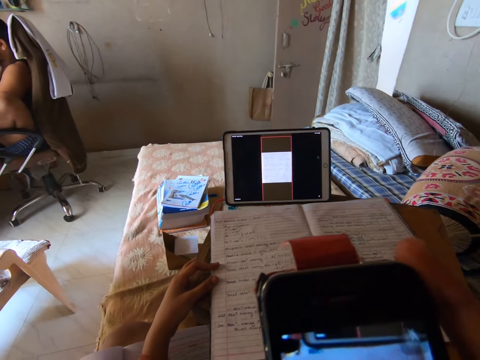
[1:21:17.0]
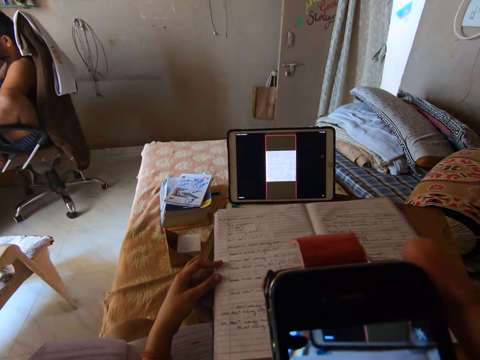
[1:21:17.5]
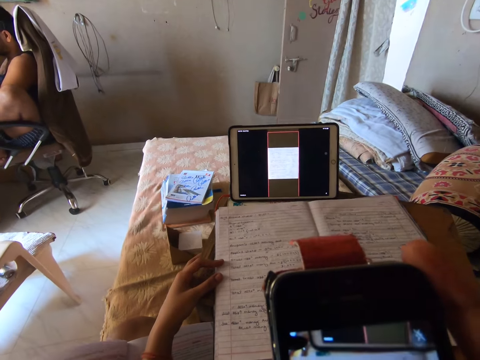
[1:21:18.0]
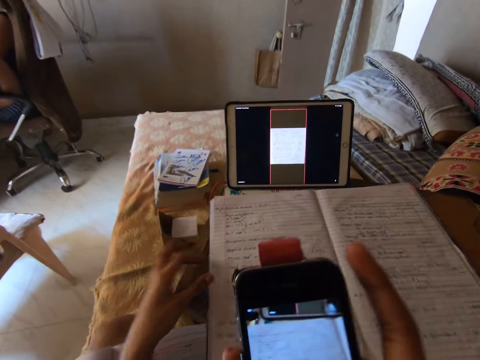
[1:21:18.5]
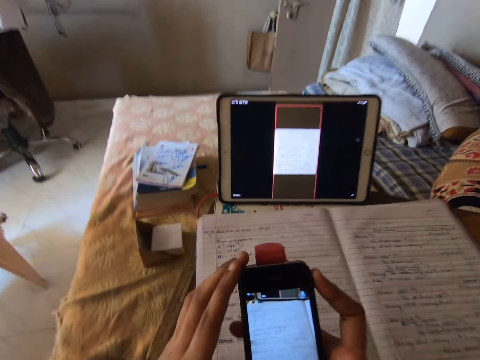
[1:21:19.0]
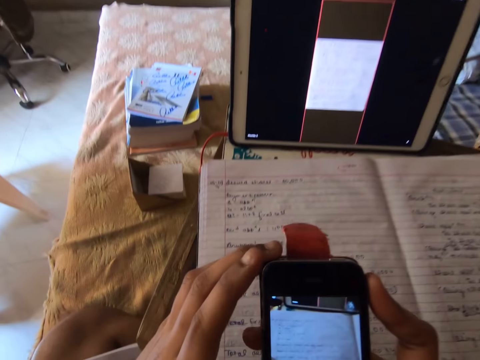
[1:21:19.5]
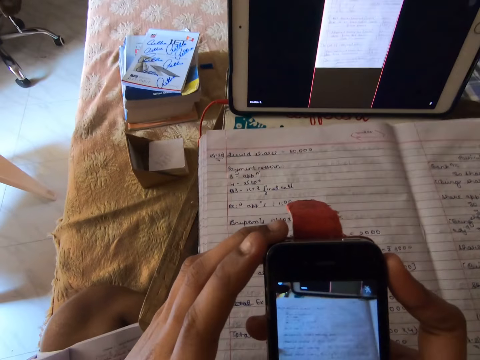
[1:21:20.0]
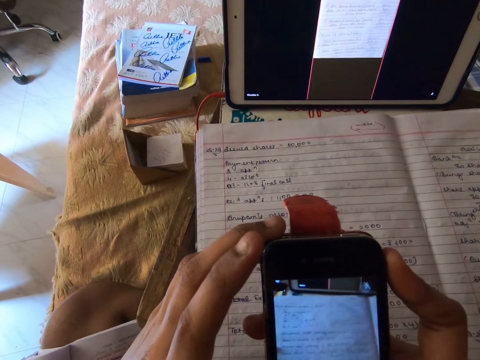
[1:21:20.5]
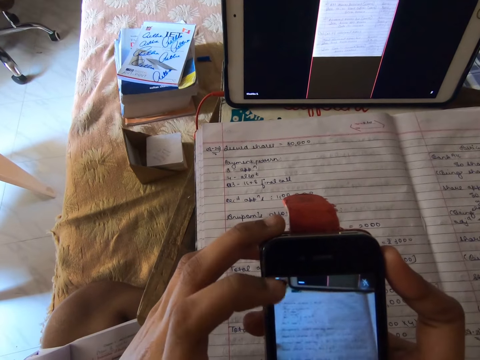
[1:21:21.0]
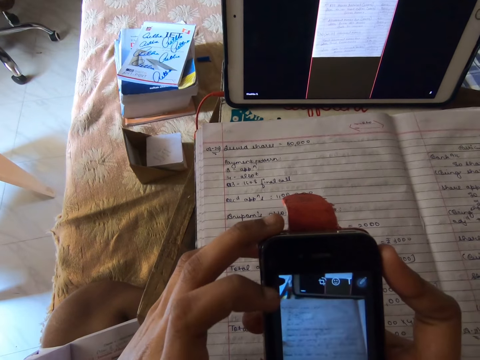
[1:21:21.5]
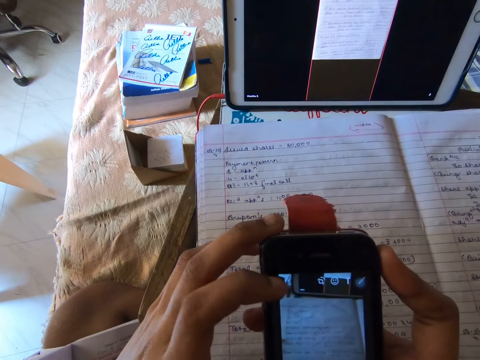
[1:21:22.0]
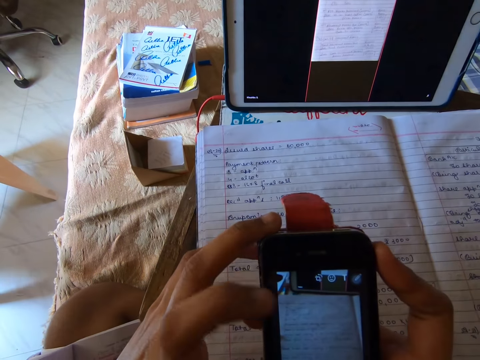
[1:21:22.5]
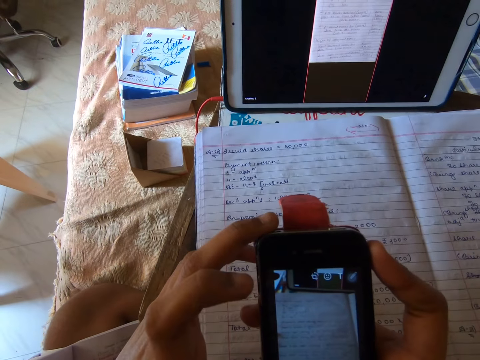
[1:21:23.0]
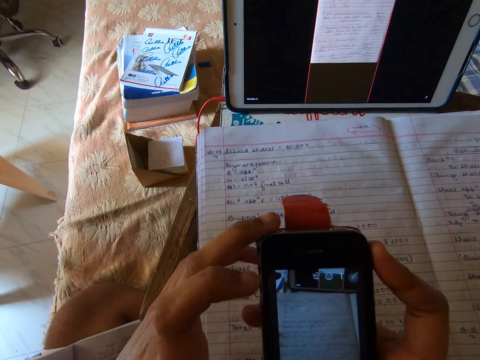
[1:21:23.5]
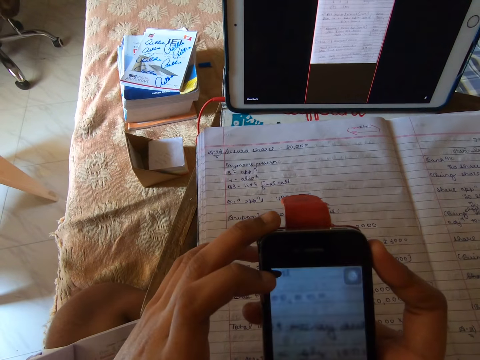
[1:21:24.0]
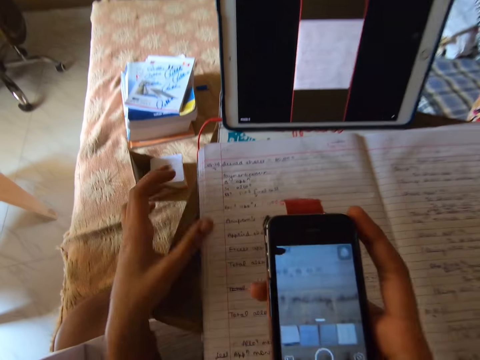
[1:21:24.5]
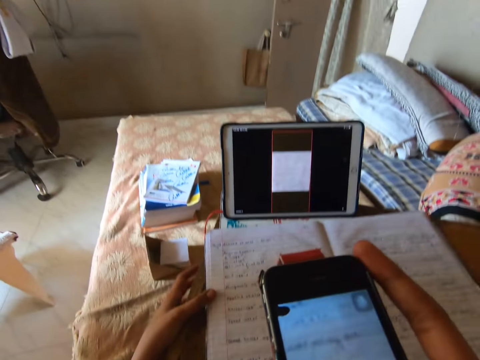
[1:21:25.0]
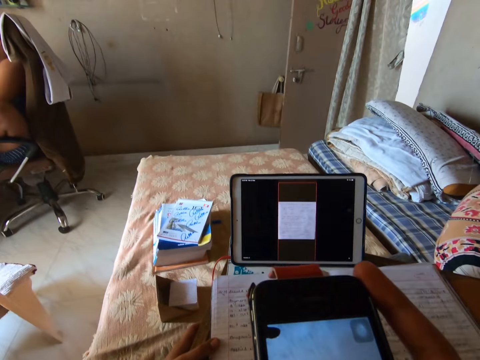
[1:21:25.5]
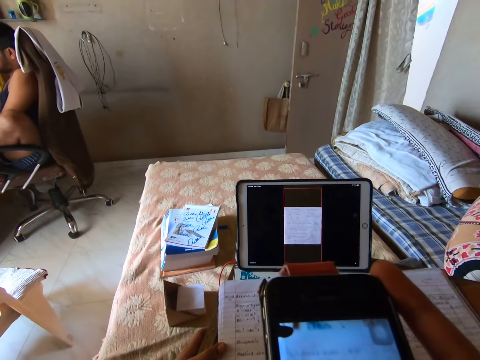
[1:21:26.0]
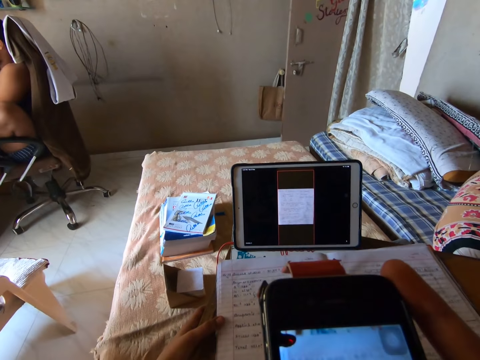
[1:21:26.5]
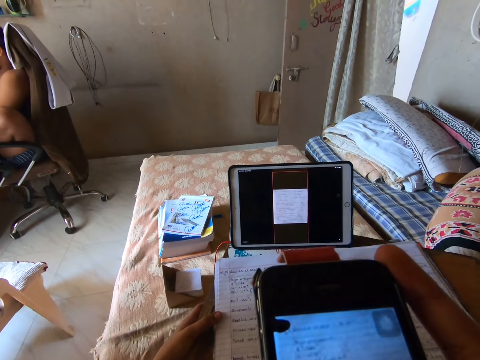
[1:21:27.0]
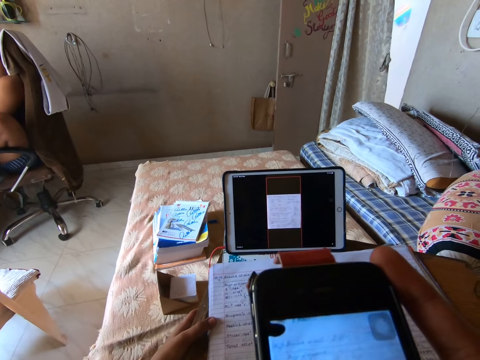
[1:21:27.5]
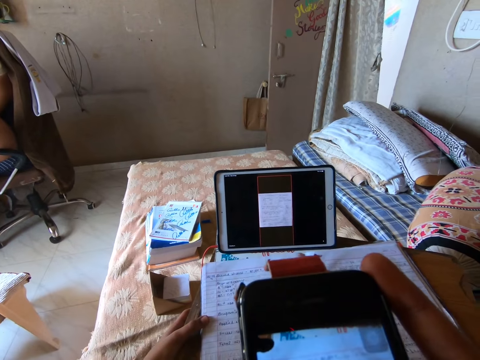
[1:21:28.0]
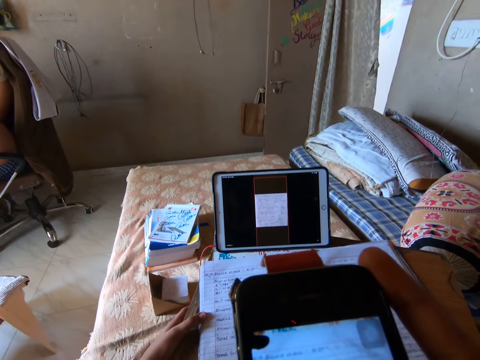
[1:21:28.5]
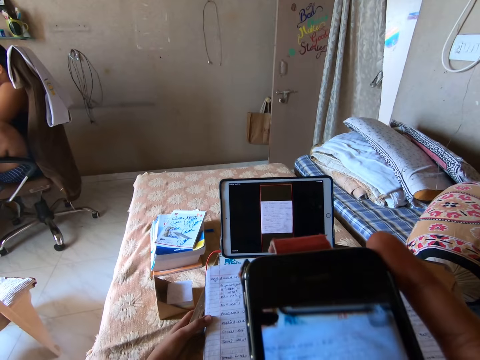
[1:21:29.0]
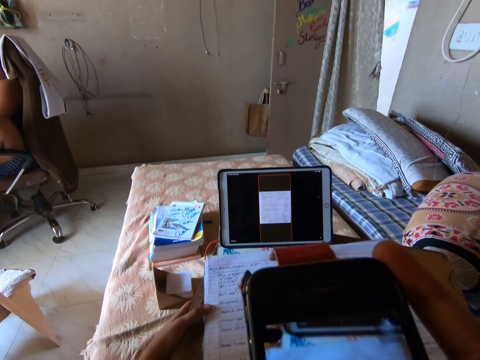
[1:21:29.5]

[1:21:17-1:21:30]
The camera wearer removes the hand from the book. She holds the cellphone with both hands. She takes a picture with the phone in her hands. She removes one hand from the cellphone. She touches the book. She holds the book with her left hand.

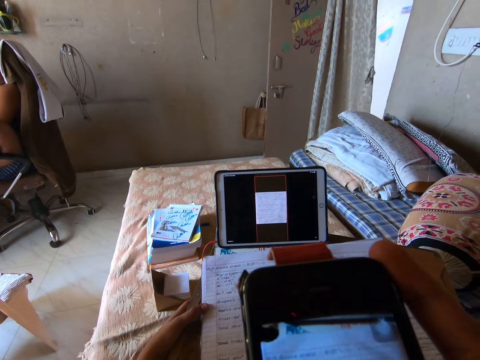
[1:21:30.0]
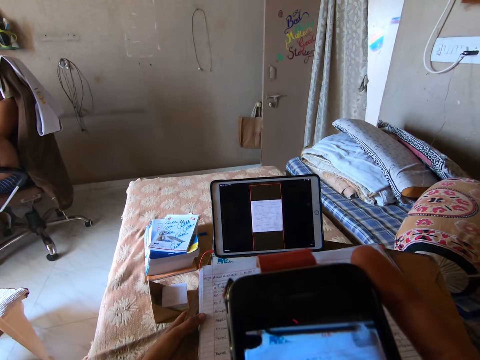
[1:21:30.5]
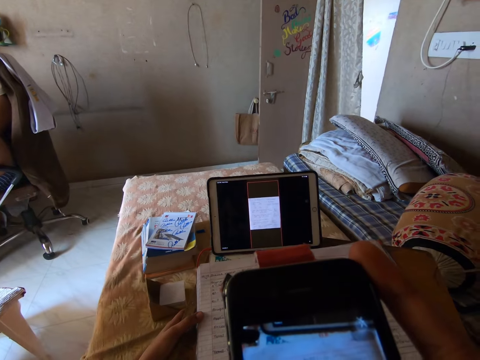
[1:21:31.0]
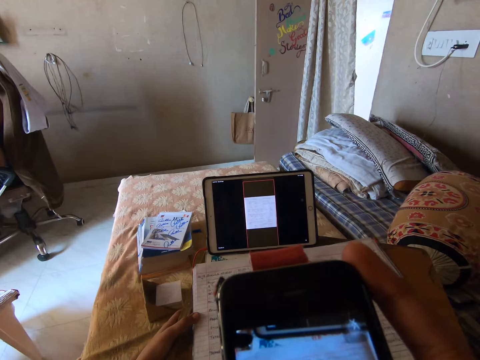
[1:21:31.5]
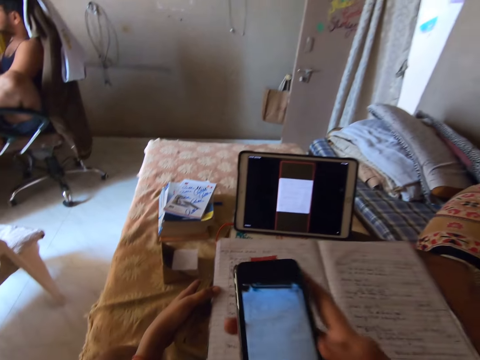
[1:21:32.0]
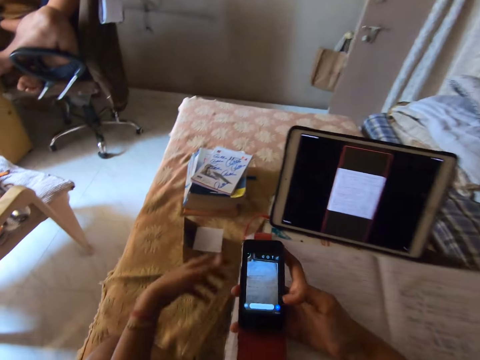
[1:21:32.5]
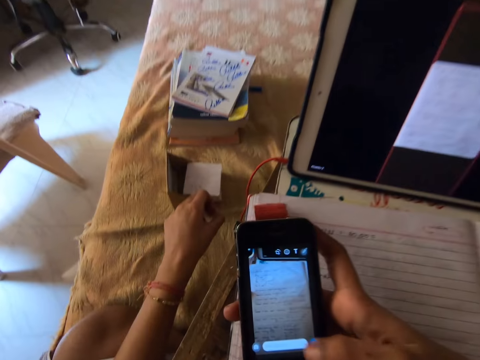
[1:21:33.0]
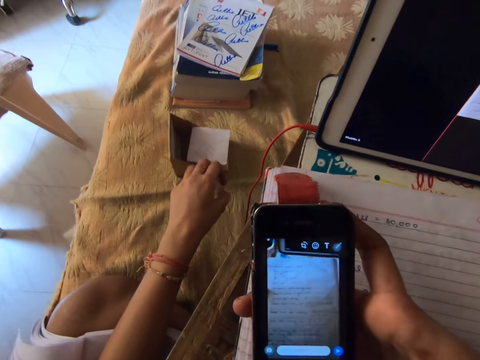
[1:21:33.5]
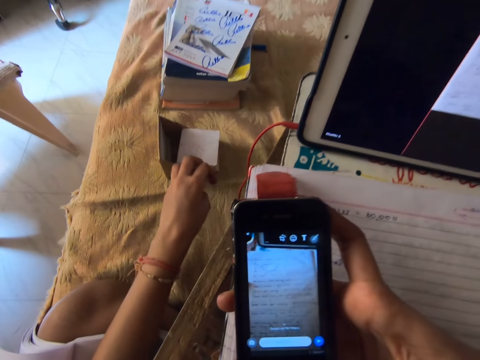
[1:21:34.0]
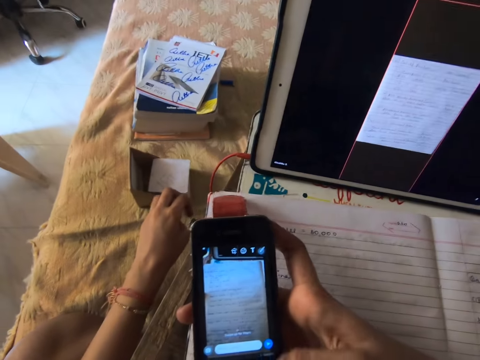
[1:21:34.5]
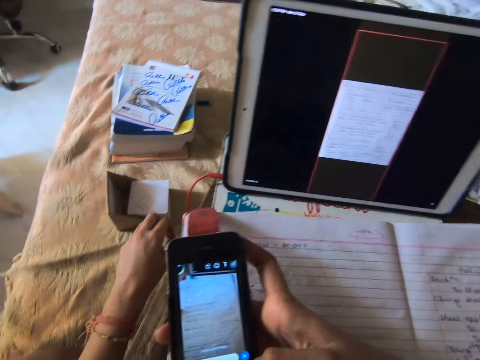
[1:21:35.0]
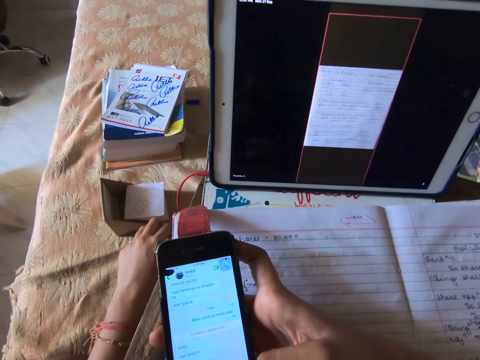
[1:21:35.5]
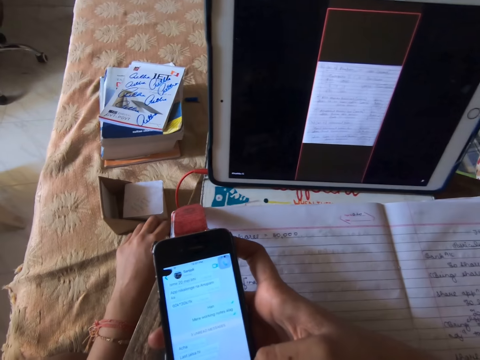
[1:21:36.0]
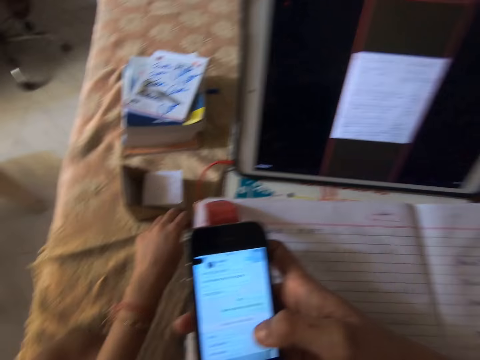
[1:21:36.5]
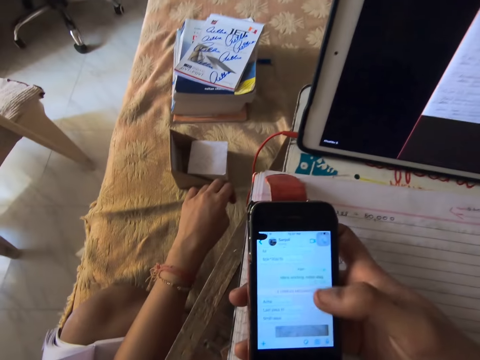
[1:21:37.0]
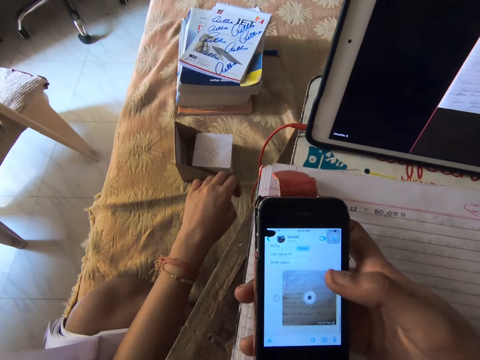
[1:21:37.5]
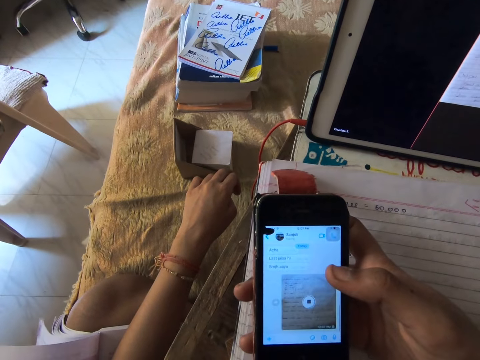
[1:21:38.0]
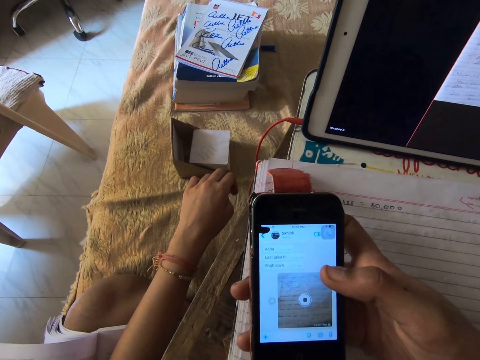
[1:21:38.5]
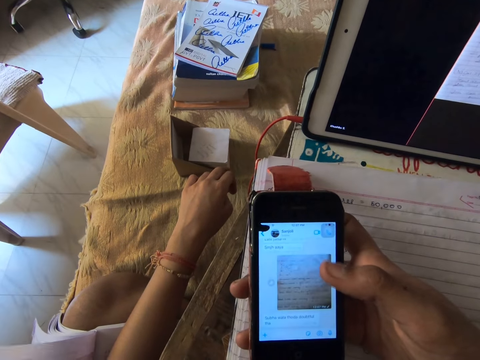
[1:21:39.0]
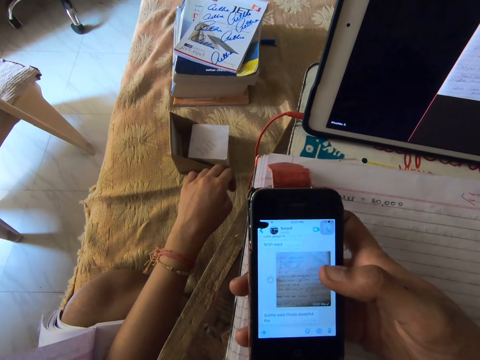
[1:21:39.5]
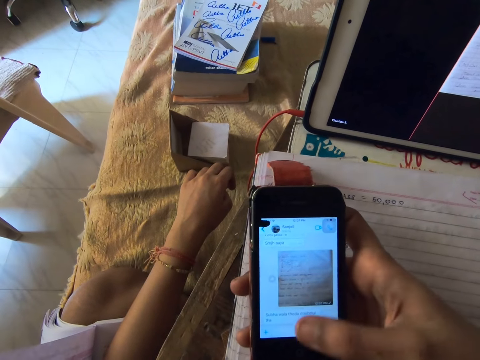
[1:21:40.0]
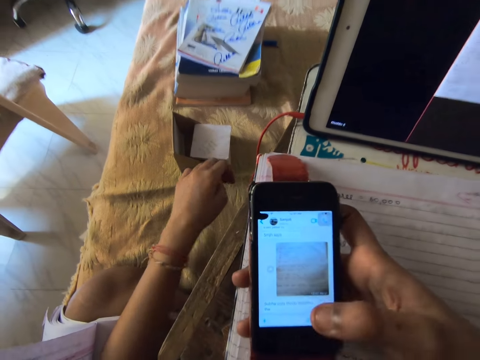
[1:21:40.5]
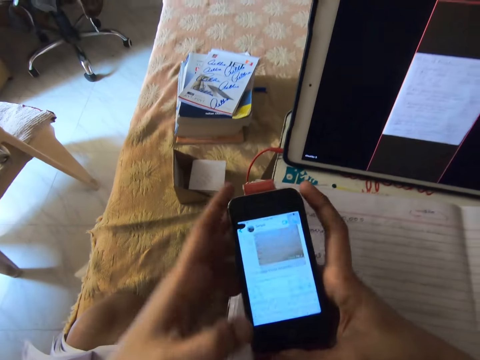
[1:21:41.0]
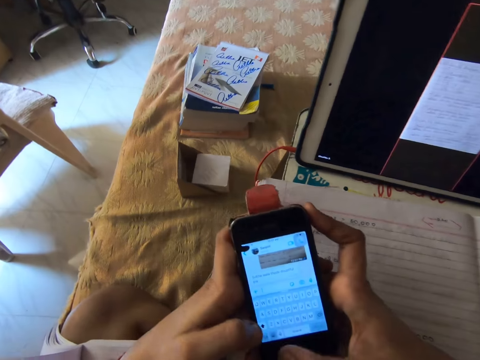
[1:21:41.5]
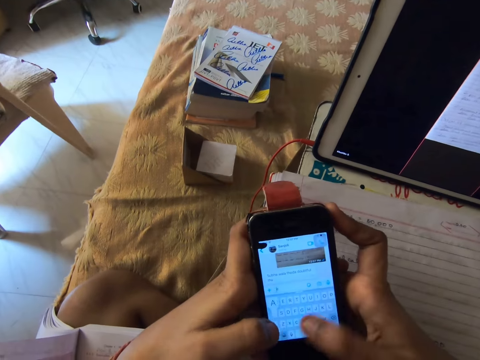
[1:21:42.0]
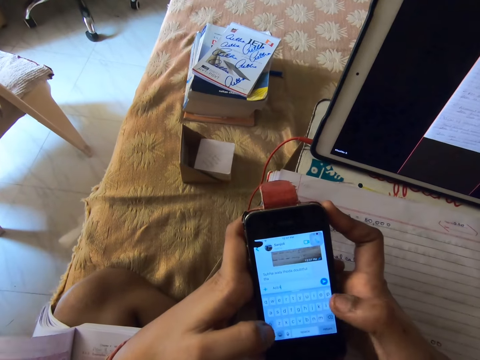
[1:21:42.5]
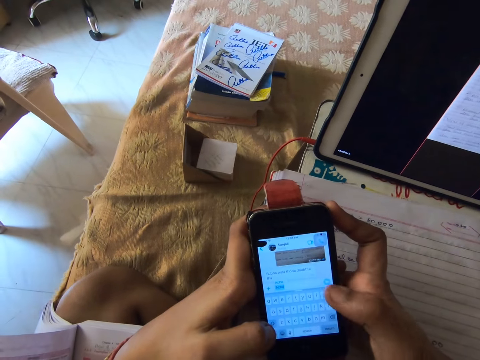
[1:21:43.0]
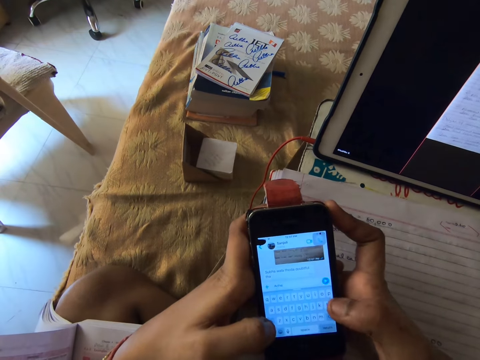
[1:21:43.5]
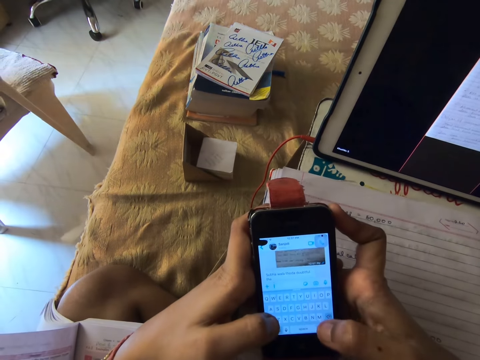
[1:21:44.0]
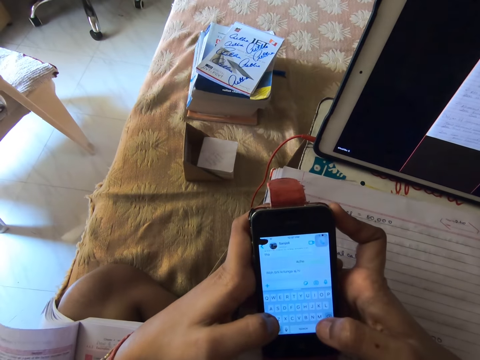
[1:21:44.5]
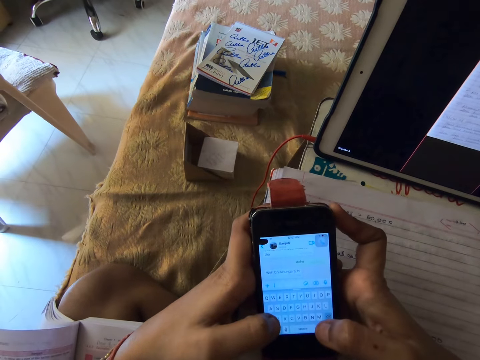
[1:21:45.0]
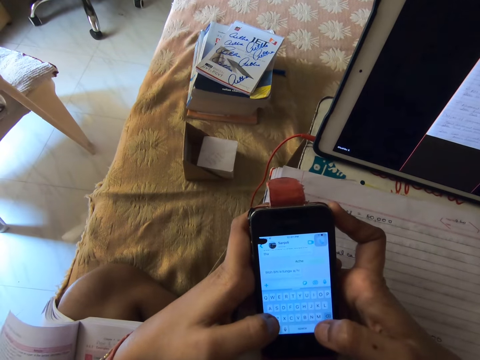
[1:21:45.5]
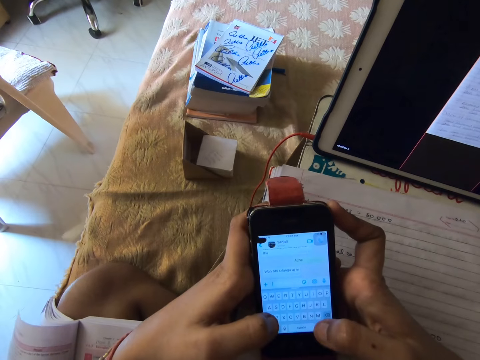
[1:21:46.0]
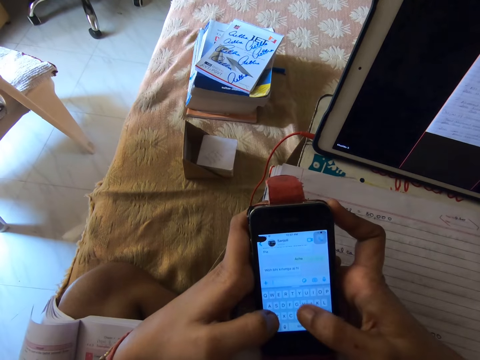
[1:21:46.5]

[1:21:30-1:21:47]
The camera wearer operates the phone with her right hand. She holds the cellphone with both hands.
